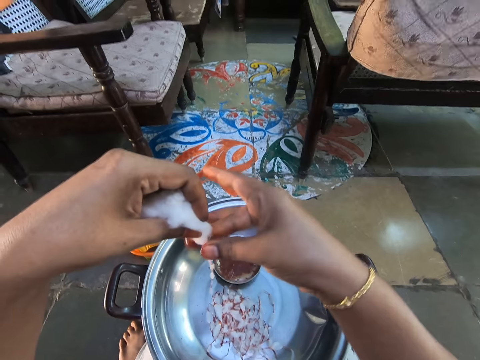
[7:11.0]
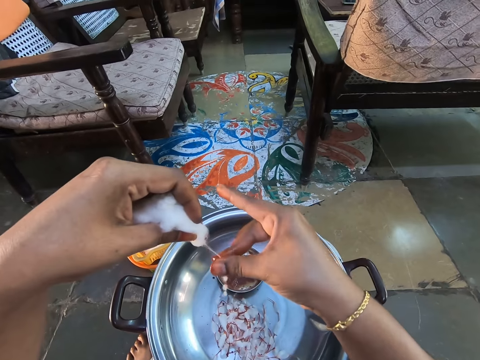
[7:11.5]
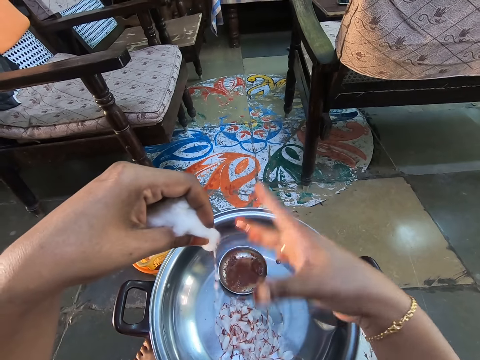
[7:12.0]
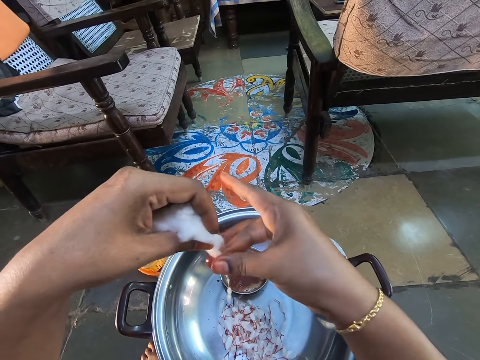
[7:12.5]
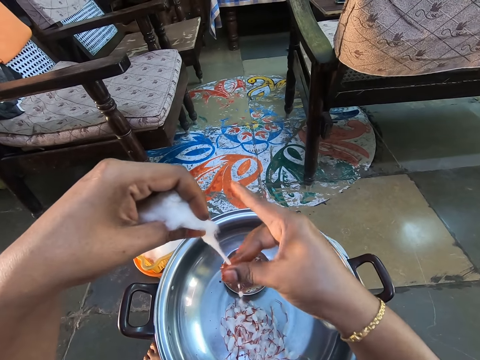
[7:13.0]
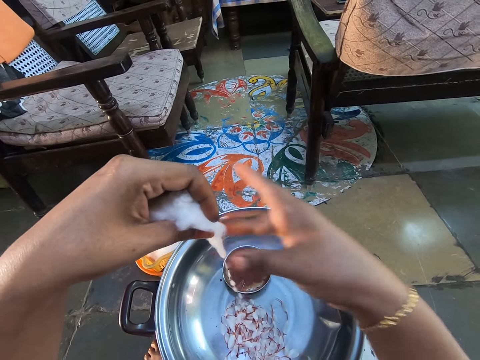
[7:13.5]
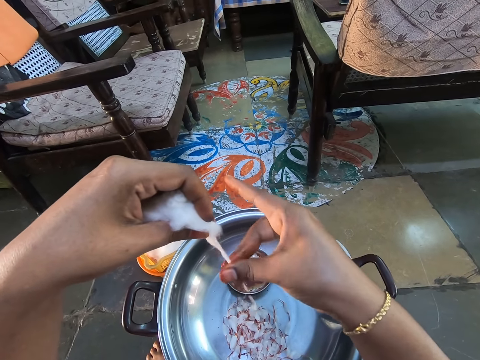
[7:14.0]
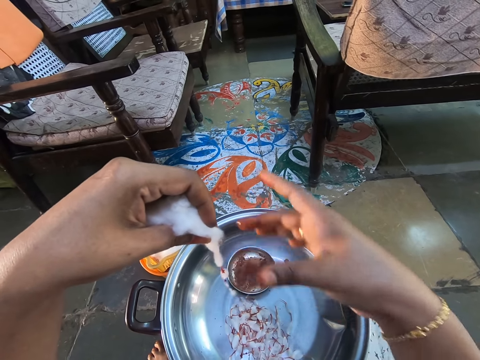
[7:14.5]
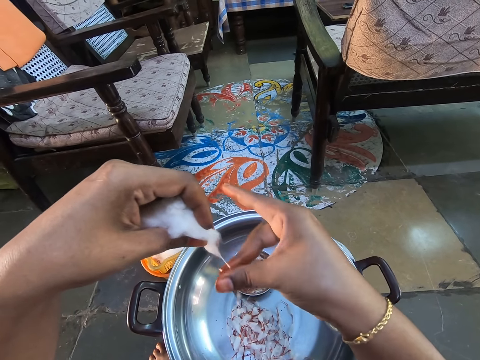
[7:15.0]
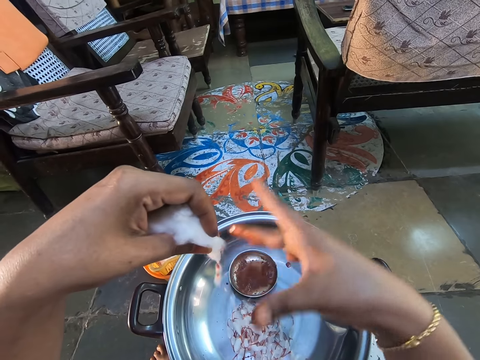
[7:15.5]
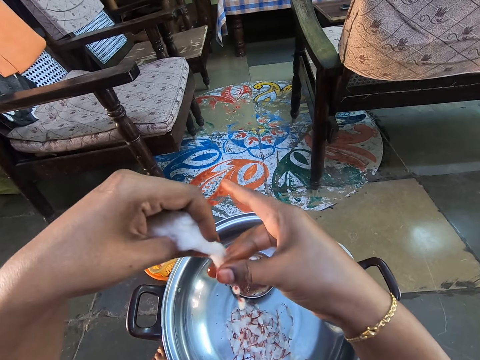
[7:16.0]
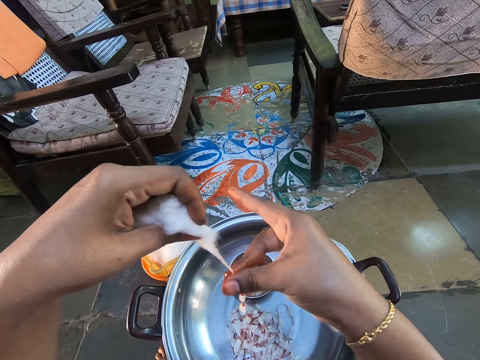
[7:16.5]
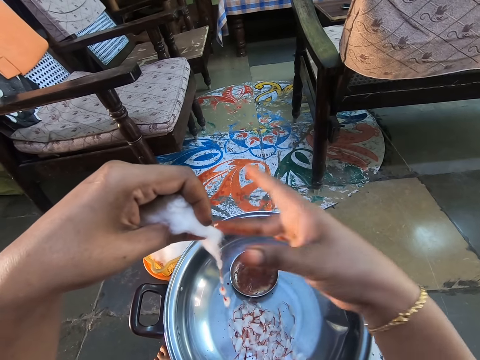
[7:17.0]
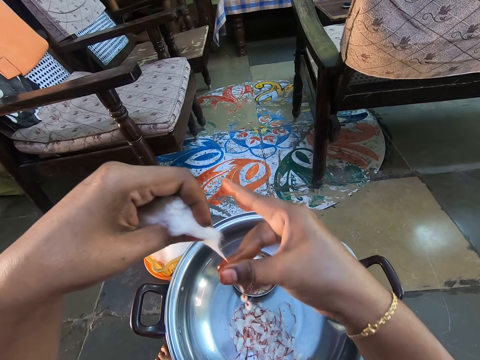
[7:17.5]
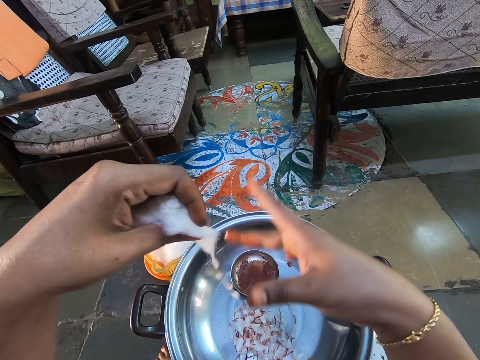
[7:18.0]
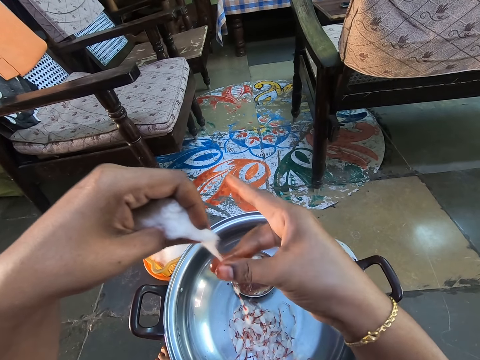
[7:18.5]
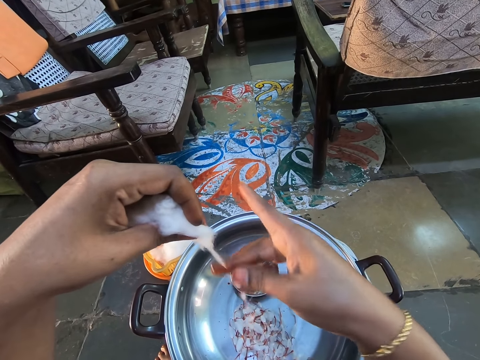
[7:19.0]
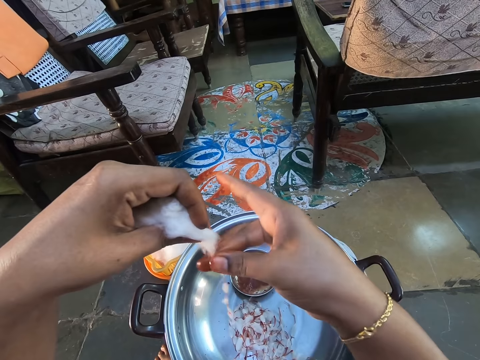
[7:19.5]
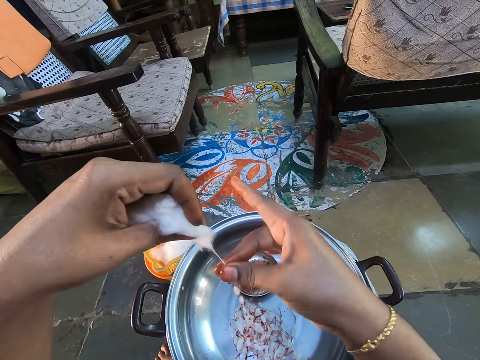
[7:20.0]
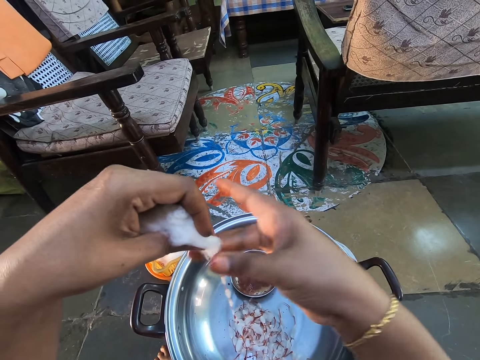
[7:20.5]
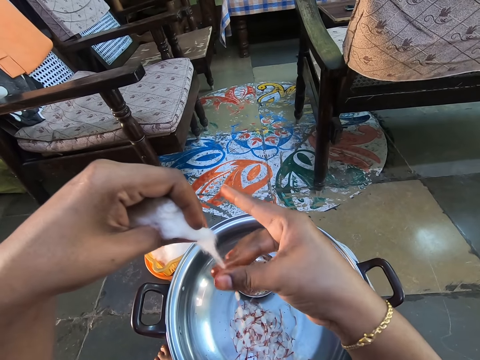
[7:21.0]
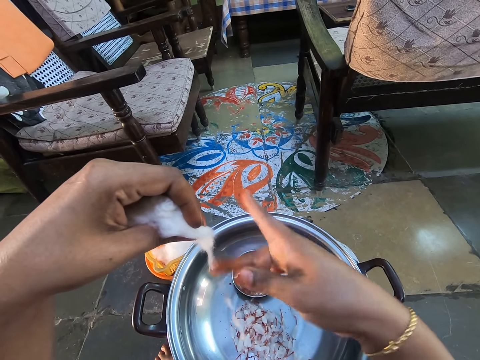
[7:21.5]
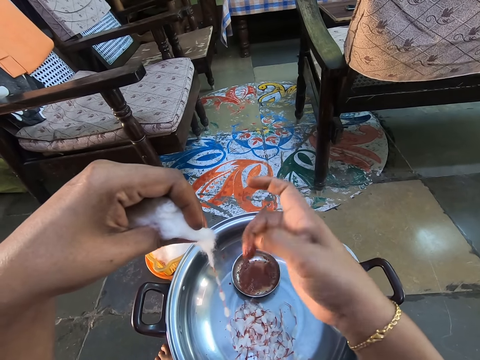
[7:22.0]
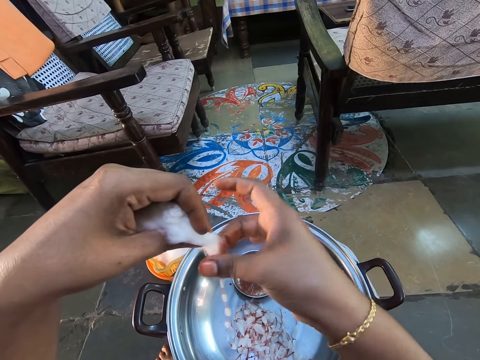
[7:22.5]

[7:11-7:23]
The camera wearer stains the brown solution on the cotton wool.

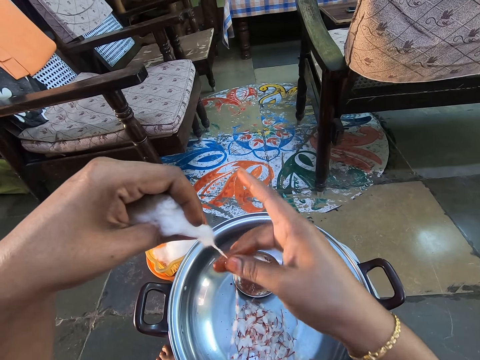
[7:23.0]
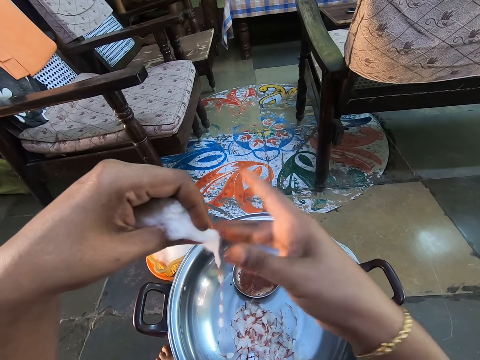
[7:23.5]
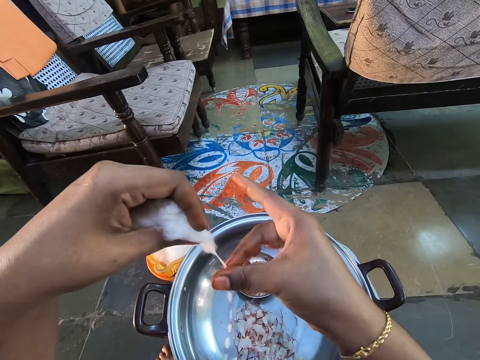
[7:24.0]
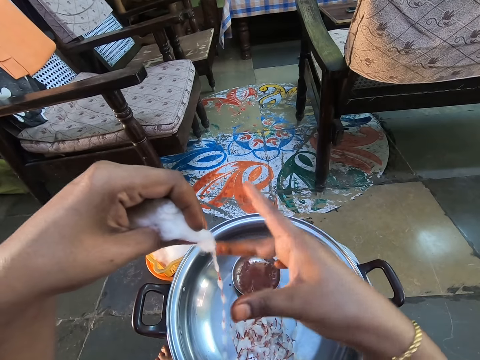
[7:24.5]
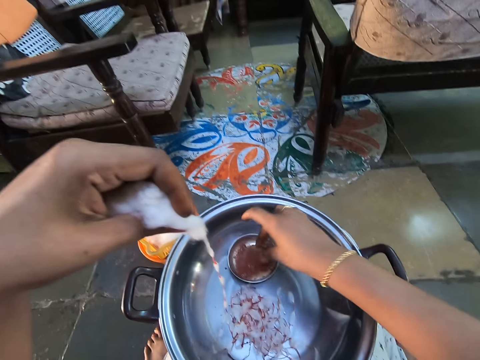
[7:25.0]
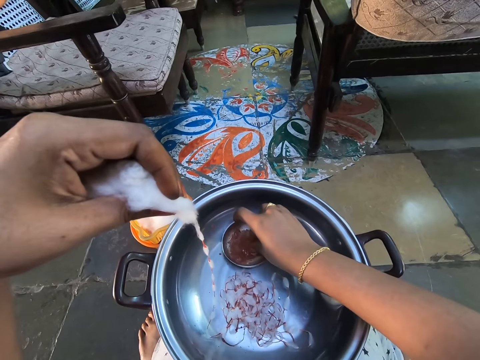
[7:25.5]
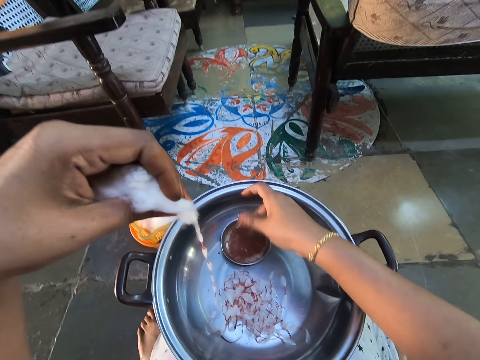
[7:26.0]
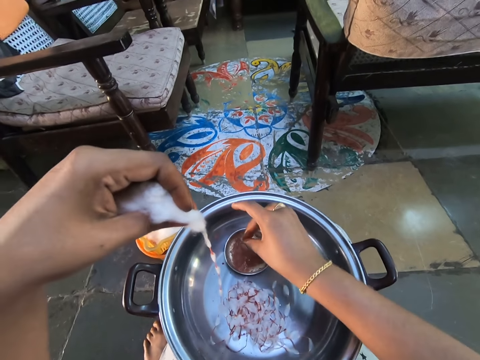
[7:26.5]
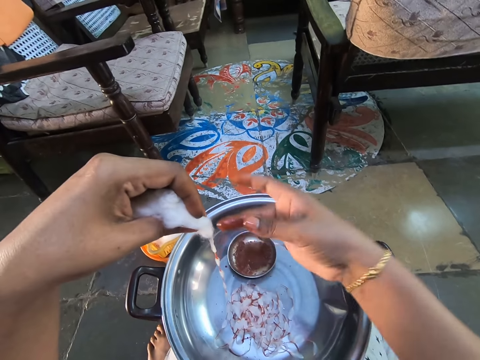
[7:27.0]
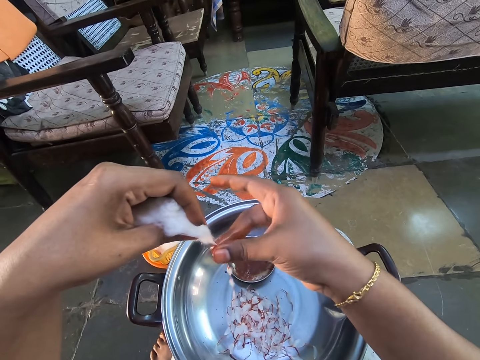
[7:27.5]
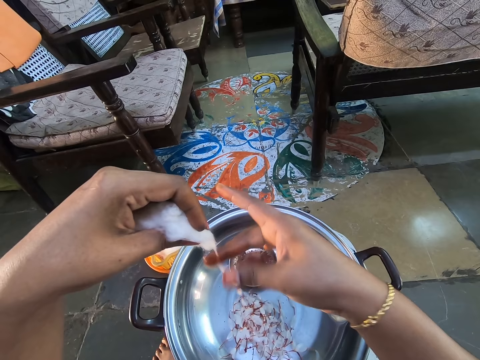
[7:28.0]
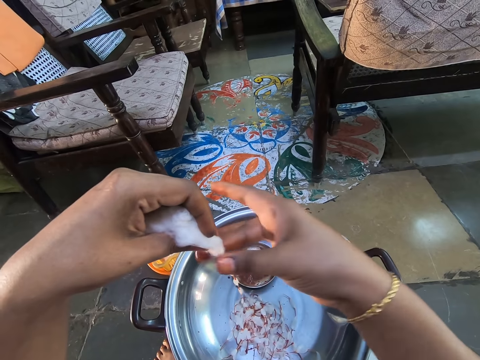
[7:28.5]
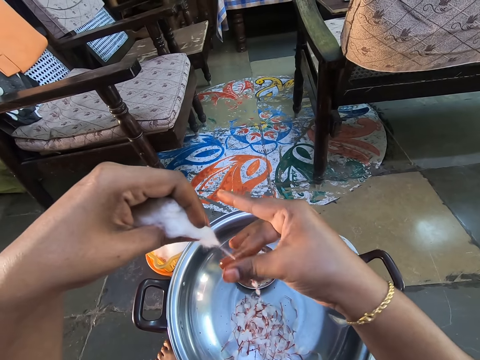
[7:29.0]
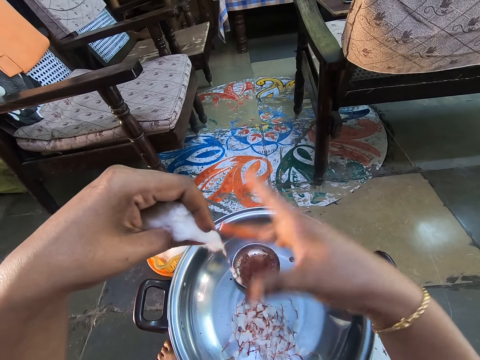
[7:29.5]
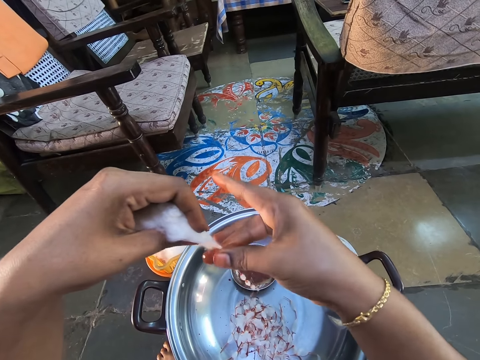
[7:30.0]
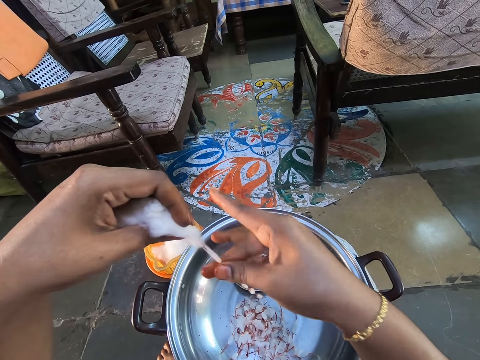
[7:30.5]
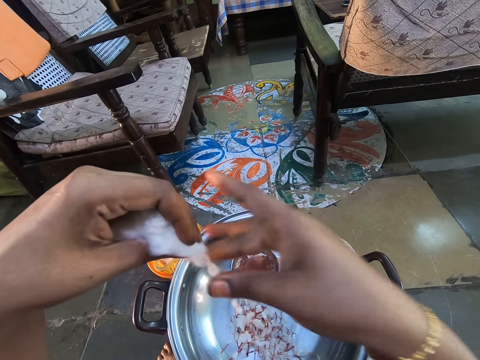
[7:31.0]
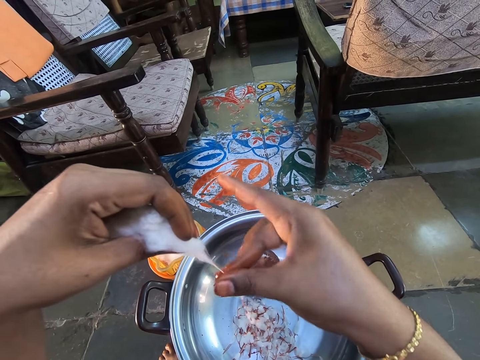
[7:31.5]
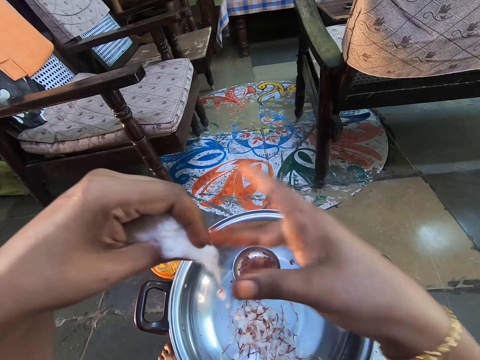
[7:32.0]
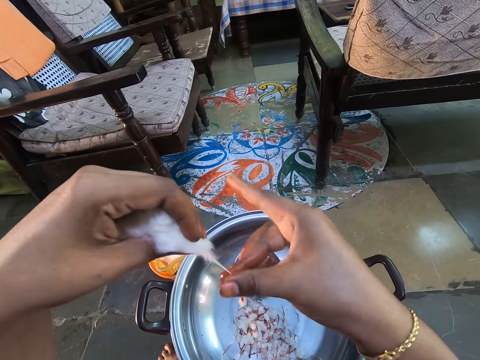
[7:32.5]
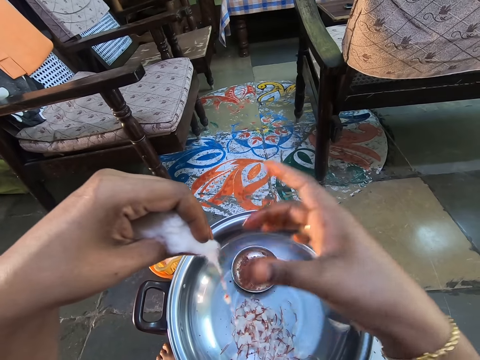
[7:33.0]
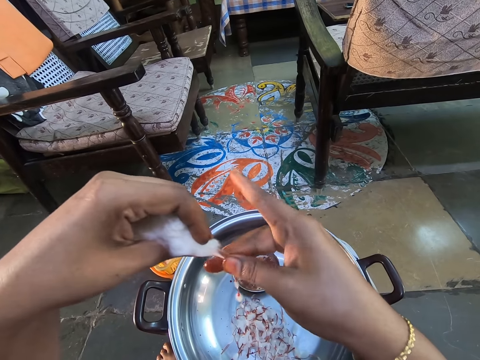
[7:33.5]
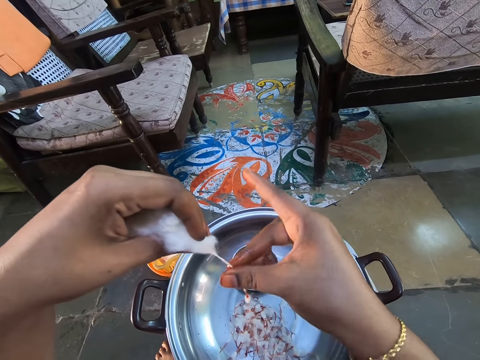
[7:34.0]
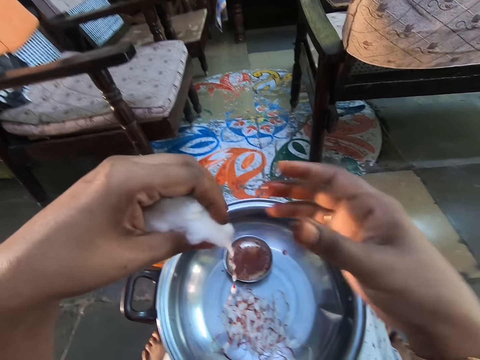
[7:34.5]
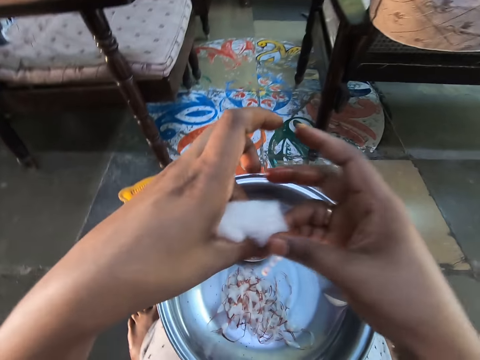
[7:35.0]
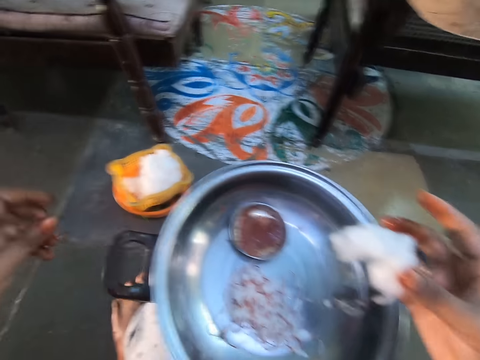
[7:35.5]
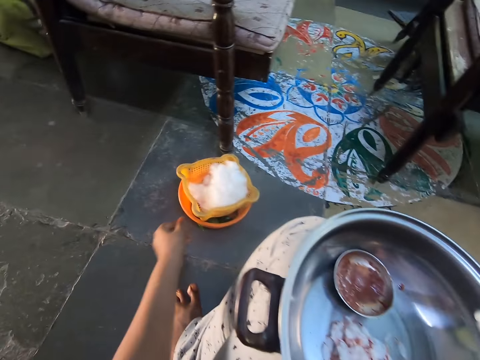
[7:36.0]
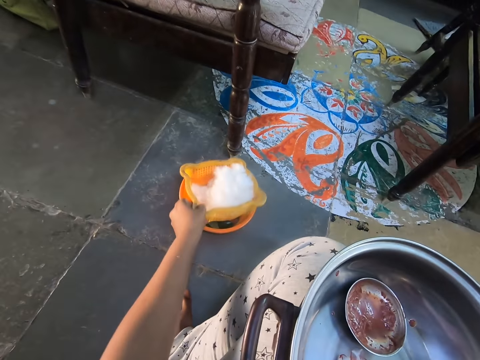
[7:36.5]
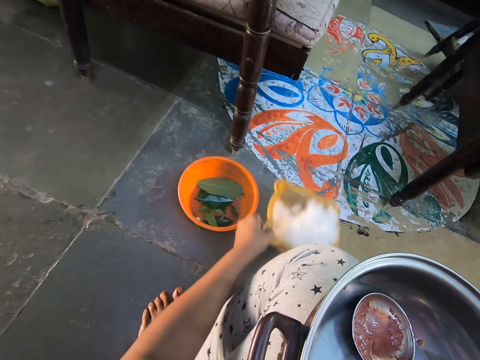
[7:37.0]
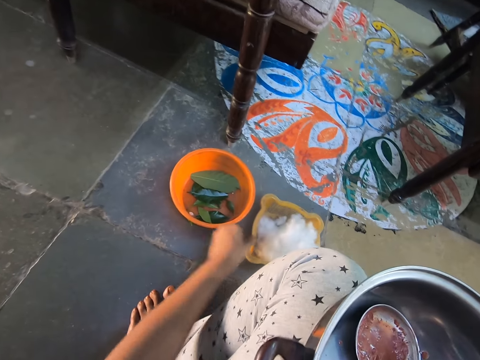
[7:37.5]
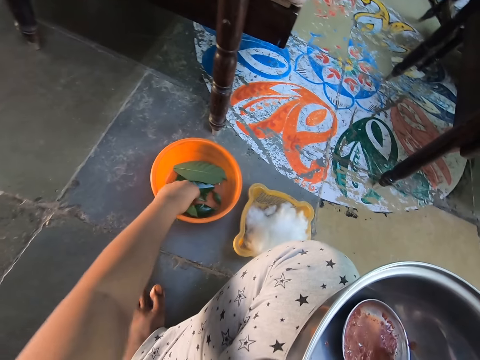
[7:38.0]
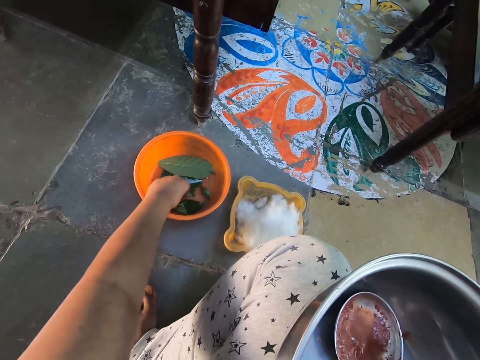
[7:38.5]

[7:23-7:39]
The camera wearer scoops something on the plate. They dip fingers in the solution. They stain the brown solution on the cotton wool or sponge. They hold the cotton wool. They pick up the basket and put down the basket. They put the sponge on the ground.
